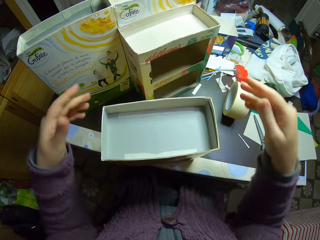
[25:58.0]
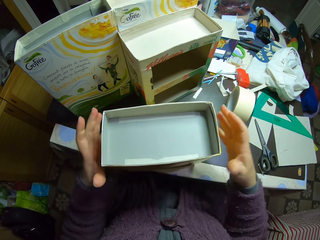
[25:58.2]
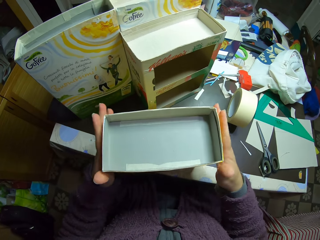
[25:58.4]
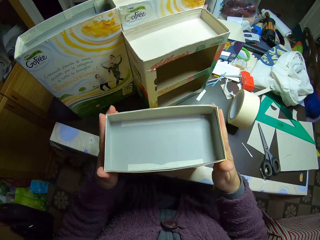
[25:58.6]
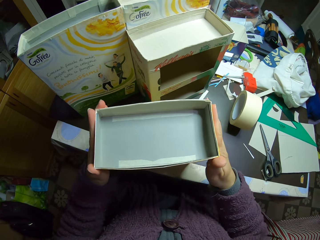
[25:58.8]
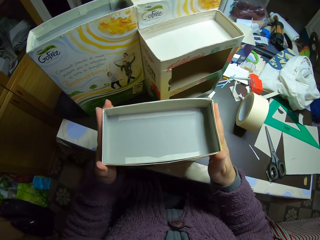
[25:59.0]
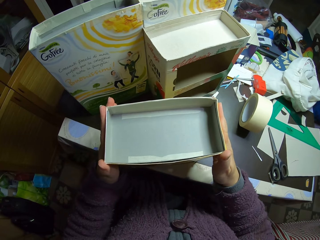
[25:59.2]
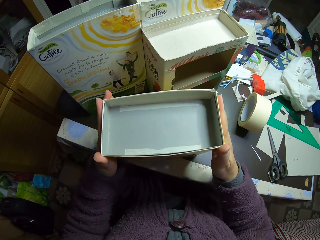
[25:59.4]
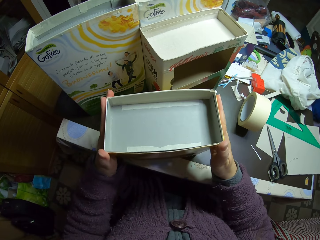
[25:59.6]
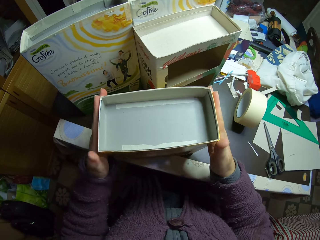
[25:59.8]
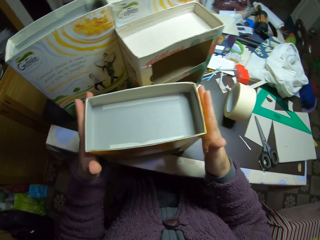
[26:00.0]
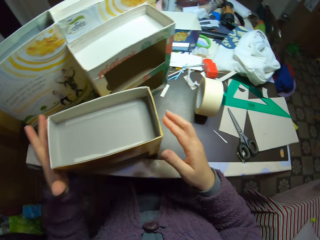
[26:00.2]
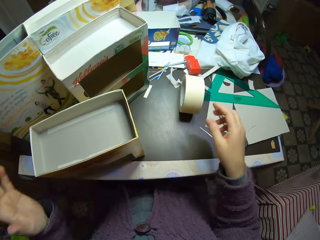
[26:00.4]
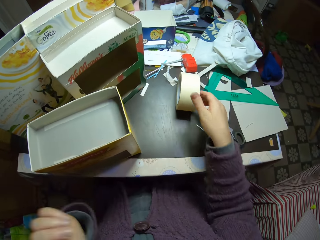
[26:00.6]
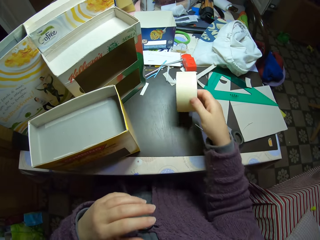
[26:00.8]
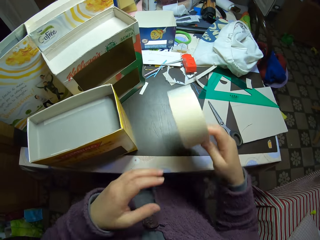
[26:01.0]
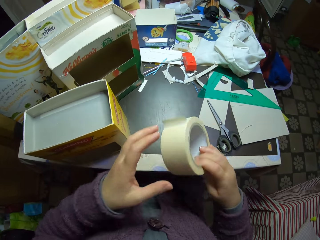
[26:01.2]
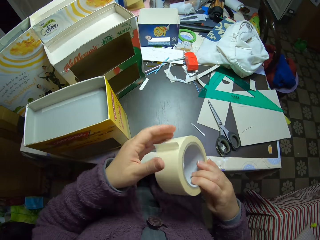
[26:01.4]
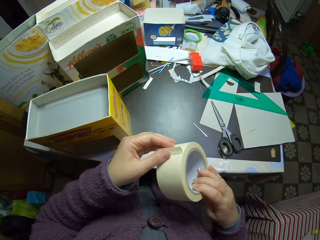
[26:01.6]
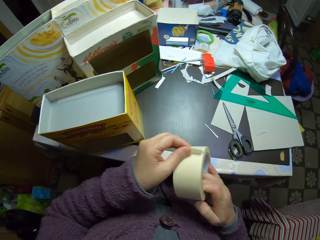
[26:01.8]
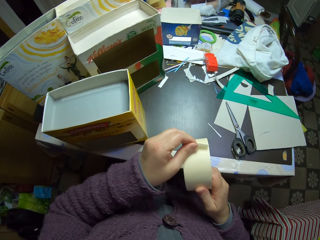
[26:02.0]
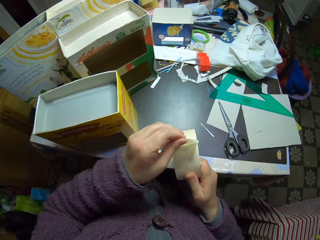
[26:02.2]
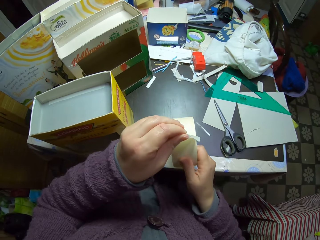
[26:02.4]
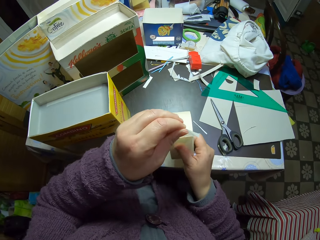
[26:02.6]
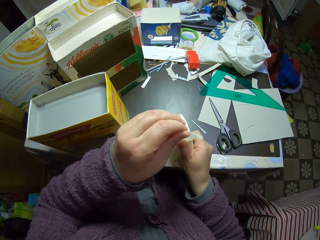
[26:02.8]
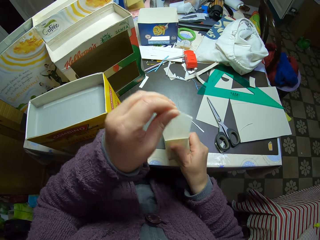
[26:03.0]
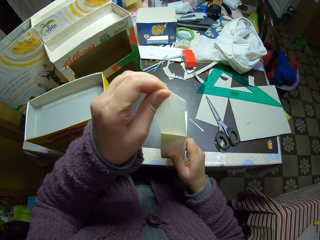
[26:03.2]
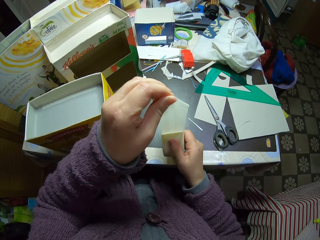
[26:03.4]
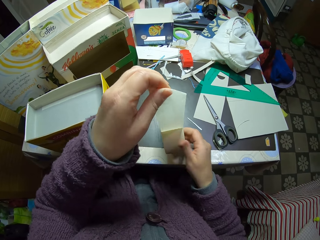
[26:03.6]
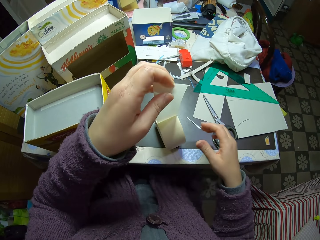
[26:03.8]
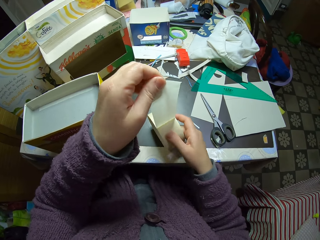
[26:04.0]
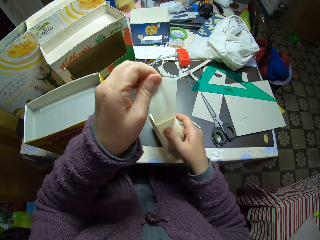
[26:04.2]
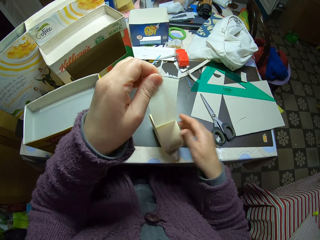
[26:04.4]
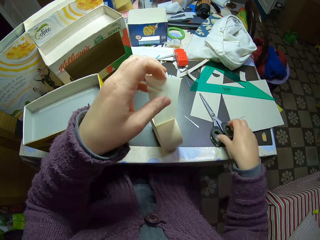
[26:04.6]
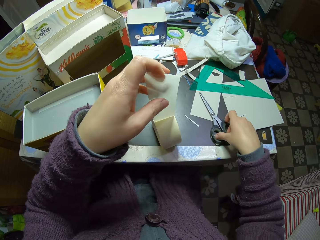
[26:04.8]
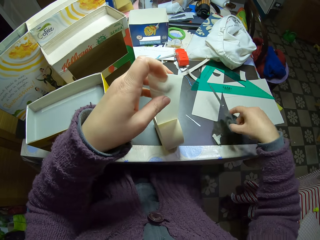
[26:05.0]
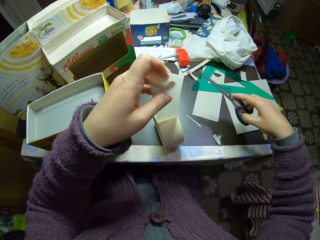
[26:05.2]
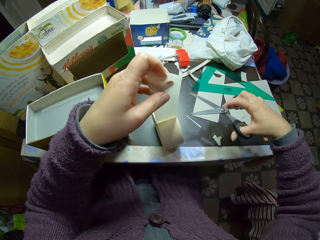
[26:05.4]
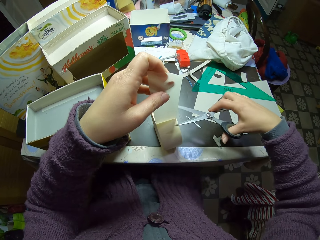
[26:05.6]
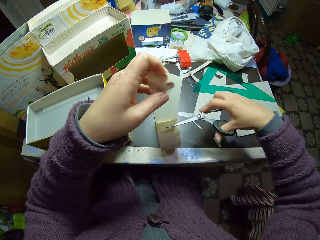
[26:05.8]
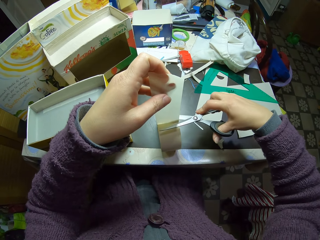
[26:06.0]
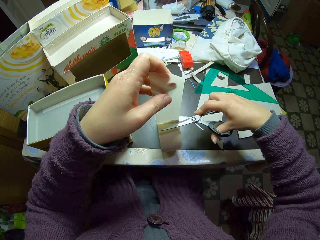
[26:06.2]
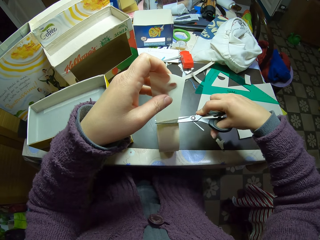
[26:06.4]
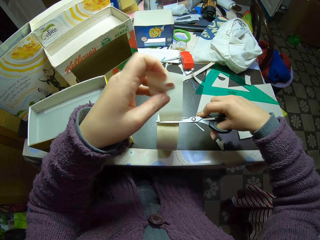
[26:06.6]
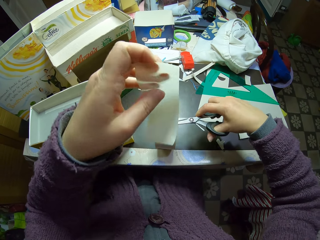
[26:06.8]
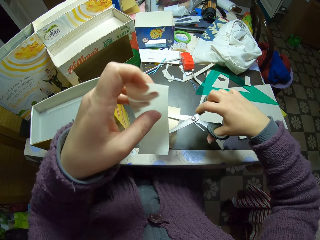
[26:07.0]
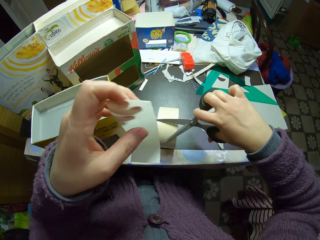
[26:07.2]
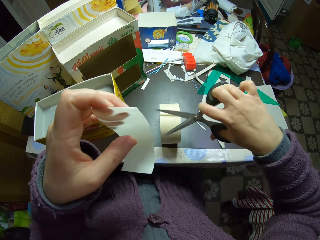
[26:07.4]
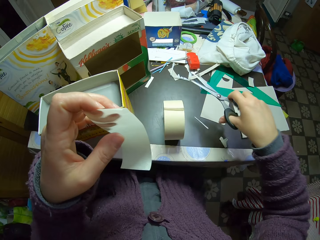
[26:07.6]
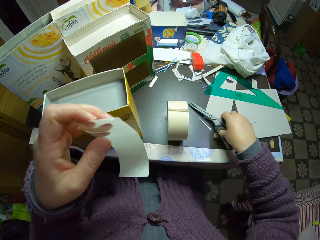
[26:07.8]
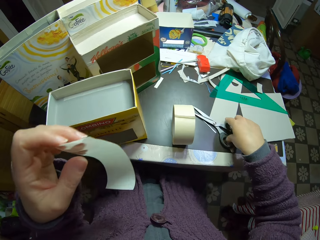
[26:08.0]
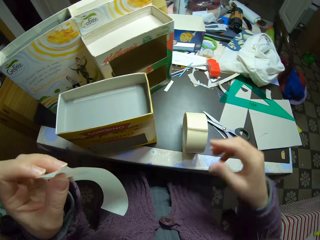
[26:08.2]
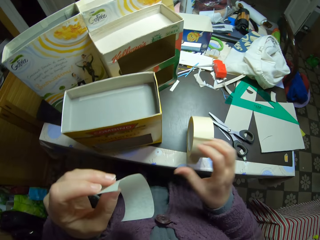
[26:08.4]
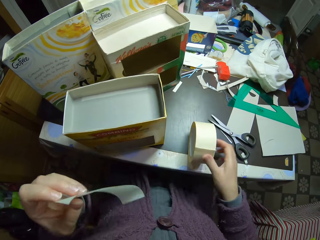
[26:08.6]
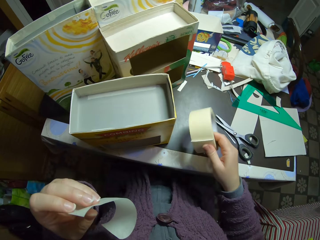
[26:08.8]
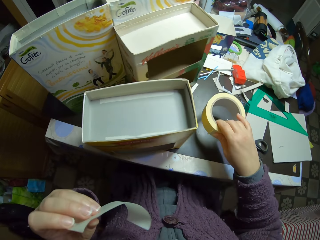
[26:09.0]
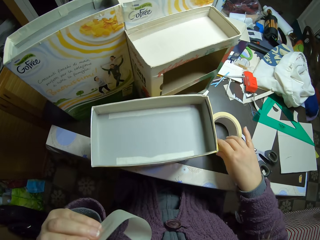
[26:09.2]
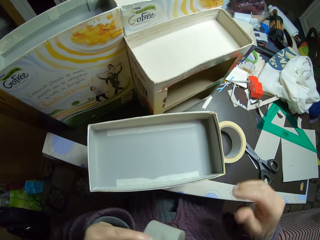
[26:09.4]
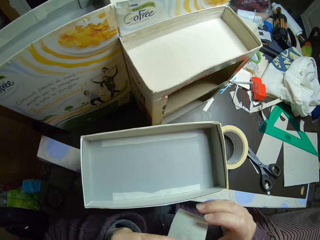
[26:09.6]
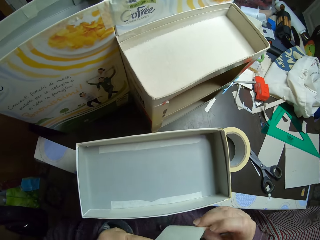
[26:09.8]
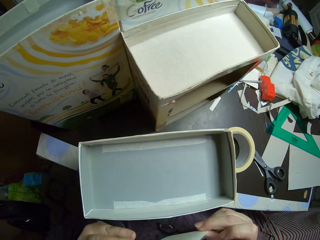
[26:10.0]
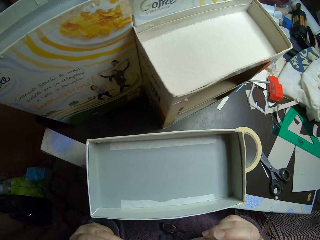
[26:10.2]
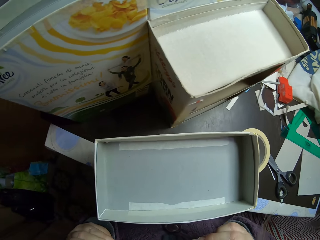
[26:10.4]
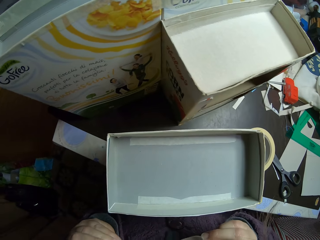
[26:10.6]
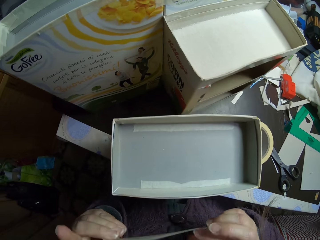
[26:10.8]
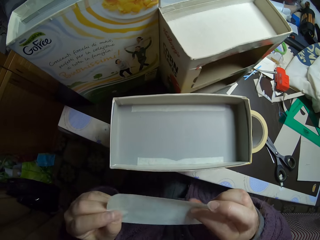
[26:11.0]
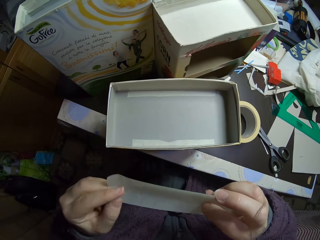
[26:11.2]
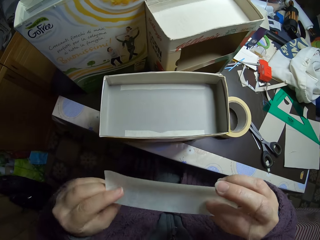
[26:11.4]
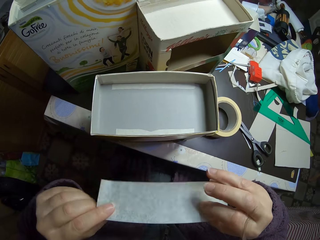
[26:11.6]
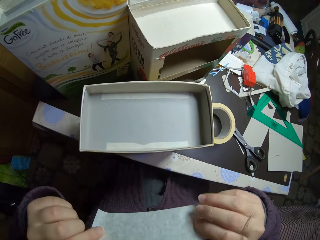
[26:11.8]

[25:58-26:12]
The camera wearer moves the carton on the table. They pick the paper tape from the table and unroll the paper tape. They pick the scissors from the table. They cut the paper tape with the scissors. They drop the scissors on the table. They drop the paper tape on the table.

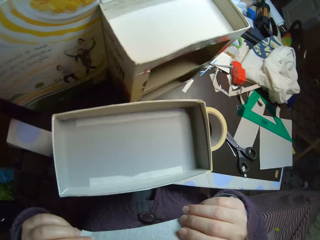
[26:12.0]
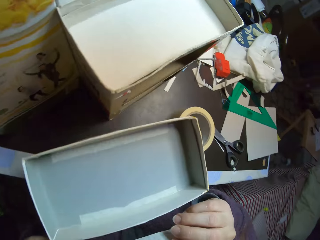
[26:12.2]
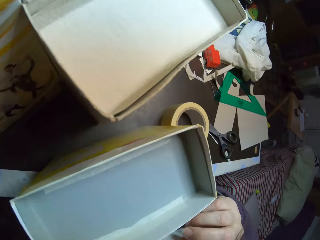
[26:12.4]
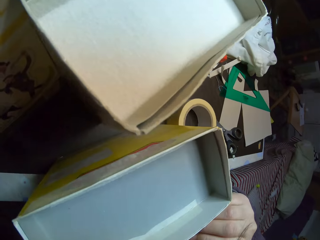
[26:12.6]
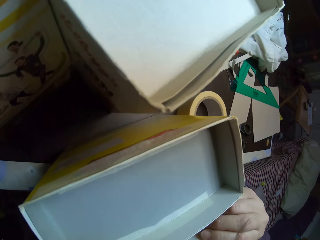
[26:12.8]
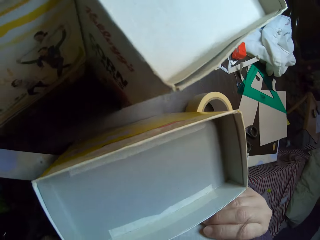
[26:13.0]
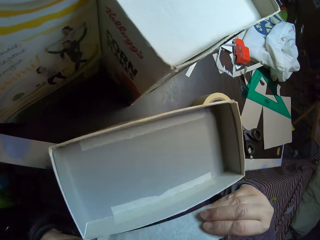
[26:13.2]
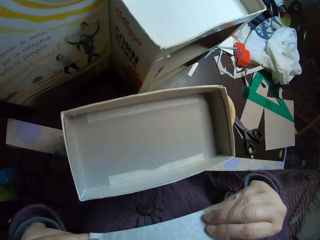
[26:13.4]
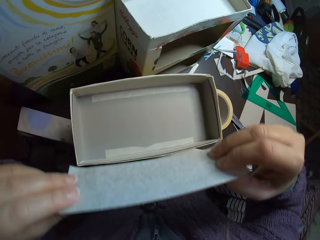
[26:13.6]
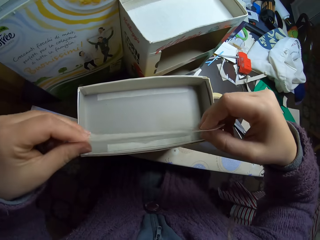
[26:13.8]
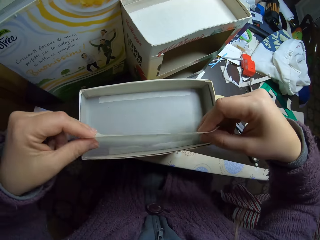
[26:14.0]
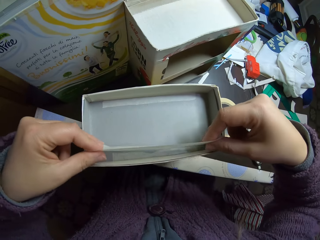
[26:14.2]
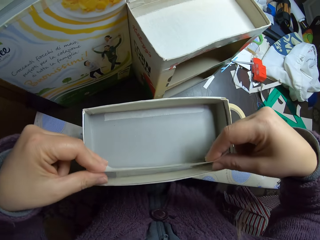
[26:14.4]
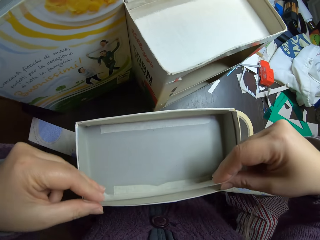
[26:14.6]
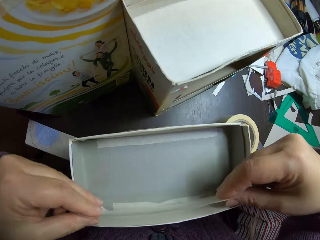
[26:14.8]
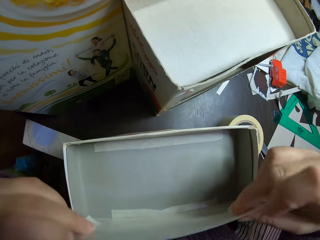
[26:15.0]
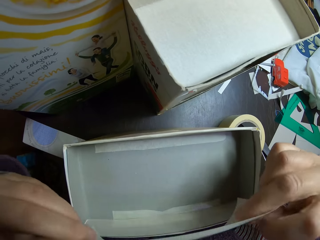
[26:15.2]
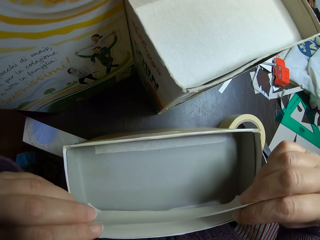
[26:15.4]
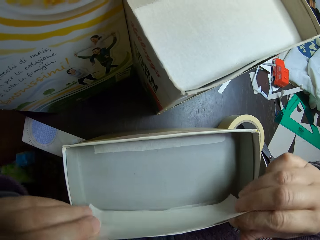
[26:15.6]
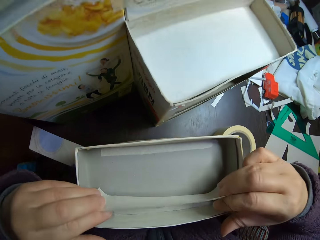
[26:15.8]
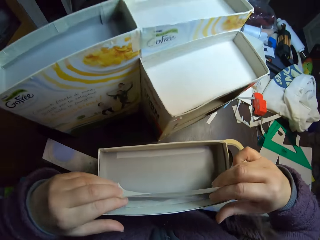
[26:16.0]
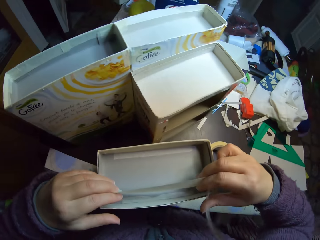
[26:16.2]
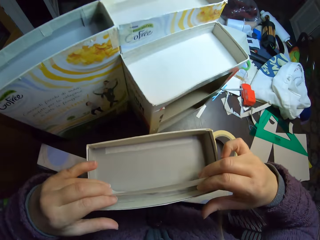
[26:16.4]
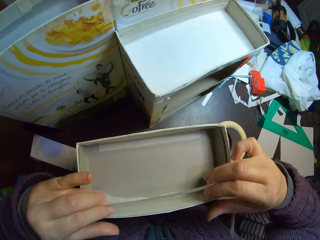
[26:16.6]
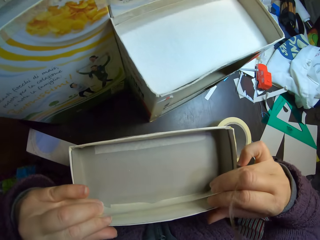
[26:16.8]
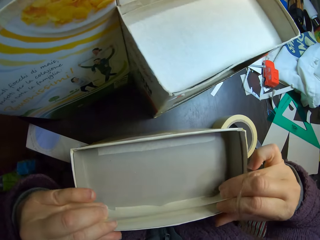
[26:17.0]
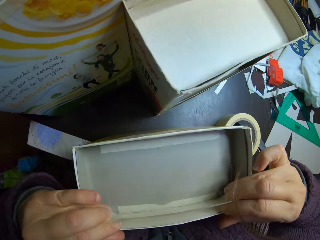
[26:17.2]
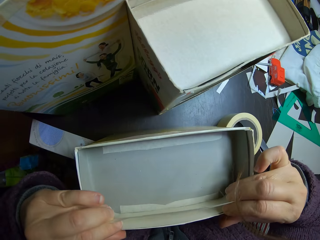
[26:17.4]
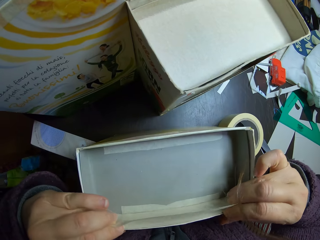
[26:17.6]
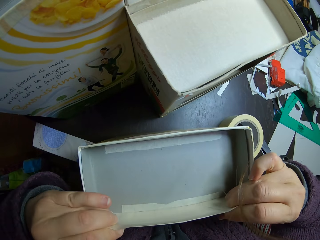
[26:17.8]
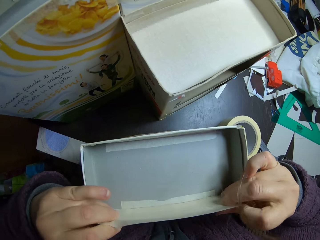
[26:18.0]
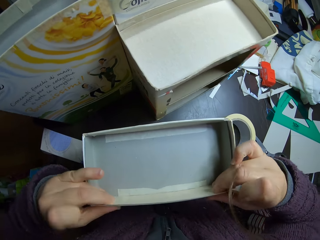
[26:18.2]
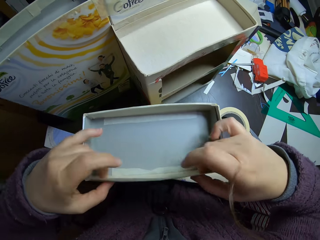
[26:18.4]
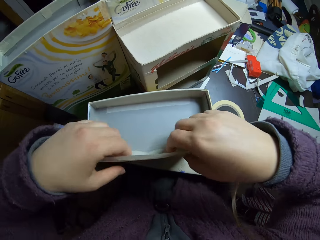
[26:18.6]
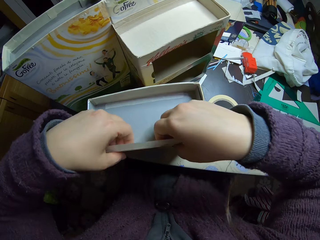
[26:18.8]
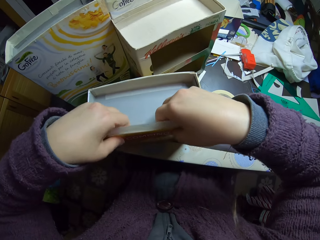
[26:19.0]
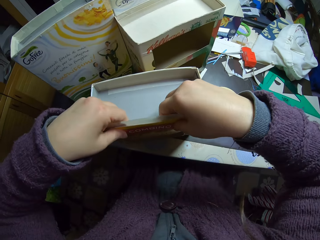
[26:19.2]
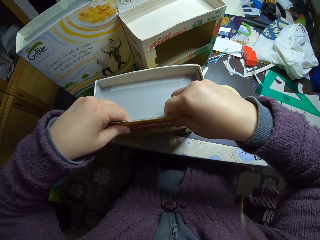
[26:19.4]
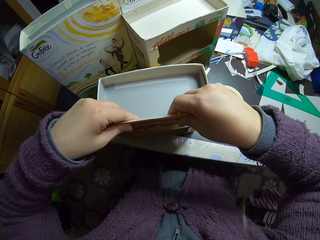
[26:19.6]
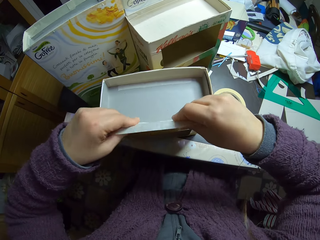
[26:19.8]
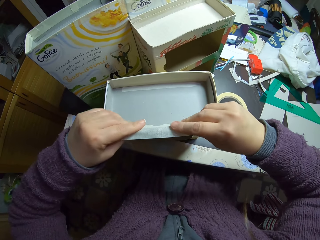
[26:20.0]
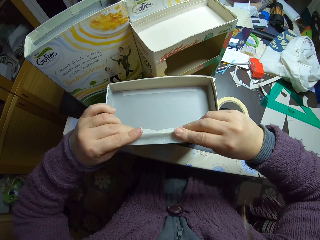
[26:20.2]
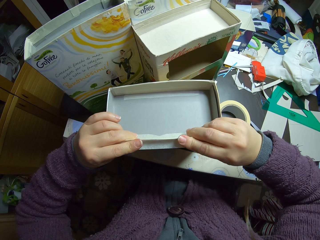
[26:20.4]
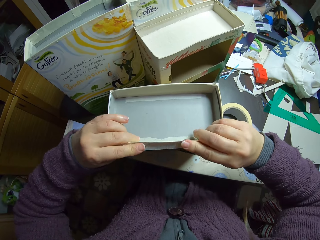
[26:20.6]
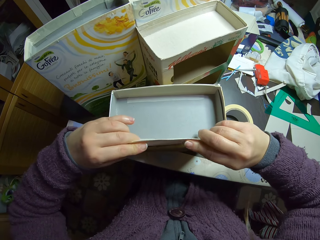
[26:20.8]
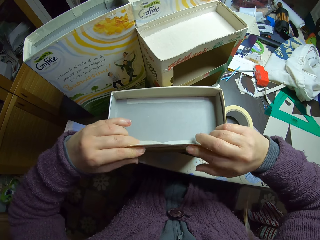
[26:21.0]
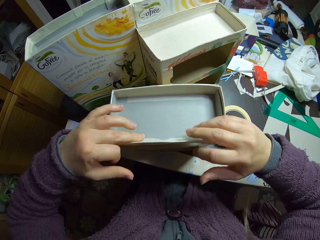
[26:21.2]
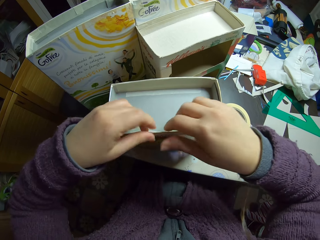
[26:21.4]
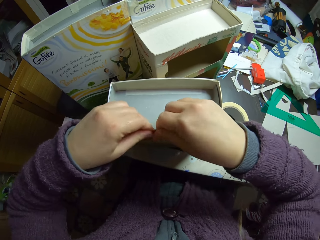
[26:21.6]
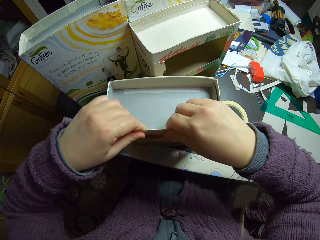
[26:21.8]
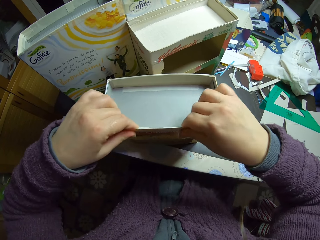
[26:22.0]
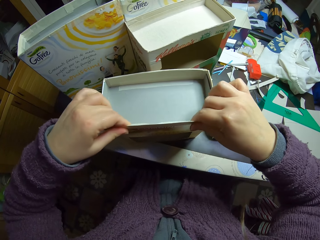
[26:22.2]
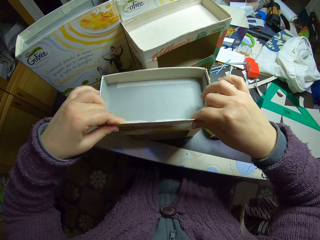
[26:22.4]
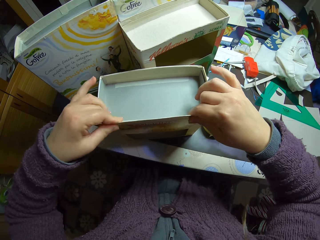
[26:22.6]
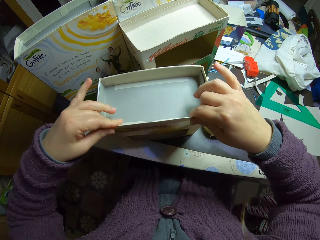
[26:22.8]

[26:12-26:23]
The camera wearer attaches the paper tape to the carton.
